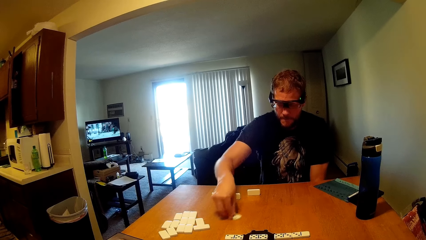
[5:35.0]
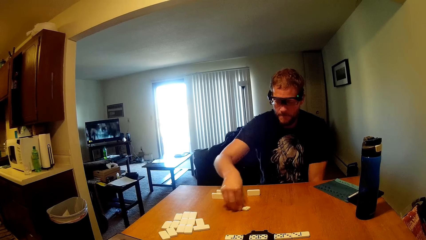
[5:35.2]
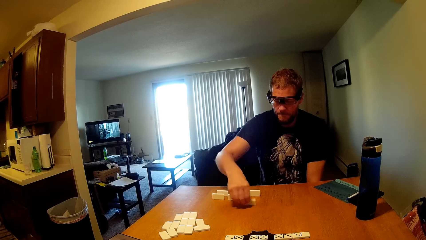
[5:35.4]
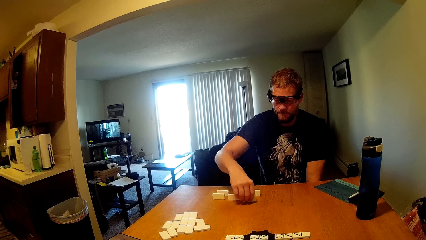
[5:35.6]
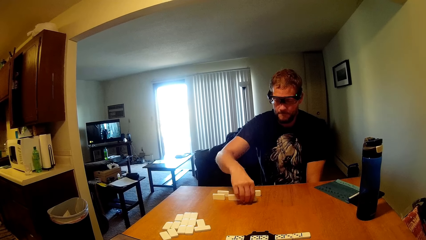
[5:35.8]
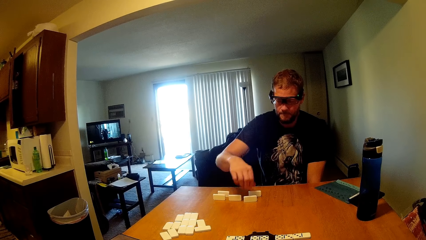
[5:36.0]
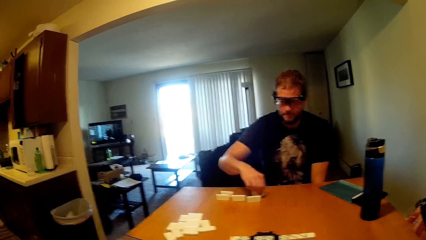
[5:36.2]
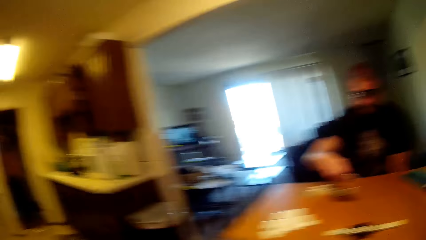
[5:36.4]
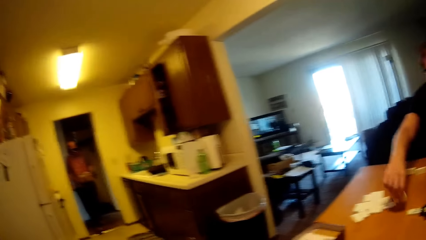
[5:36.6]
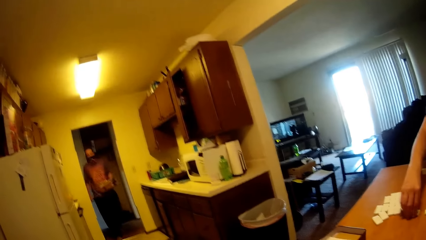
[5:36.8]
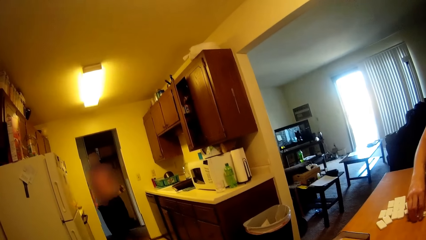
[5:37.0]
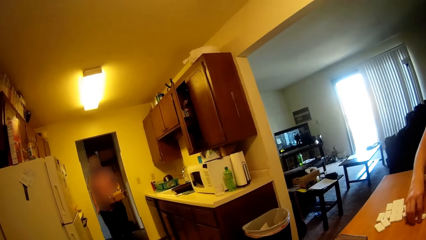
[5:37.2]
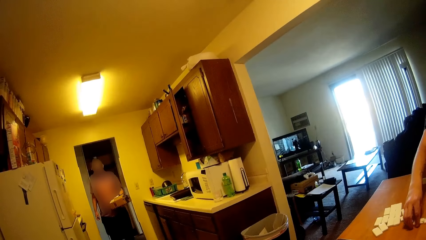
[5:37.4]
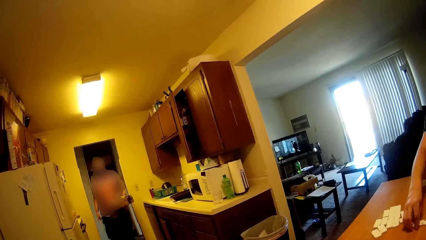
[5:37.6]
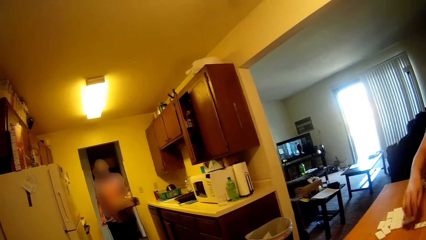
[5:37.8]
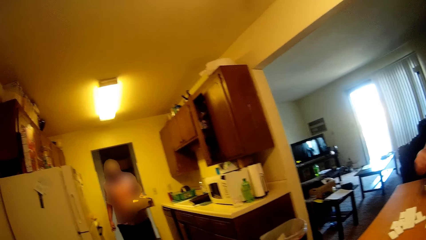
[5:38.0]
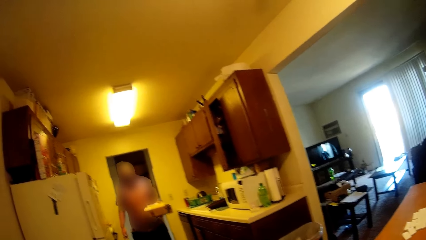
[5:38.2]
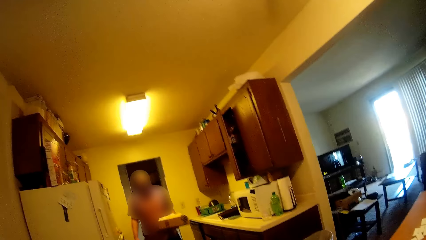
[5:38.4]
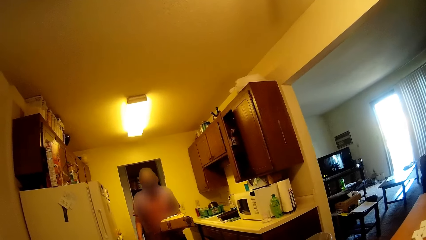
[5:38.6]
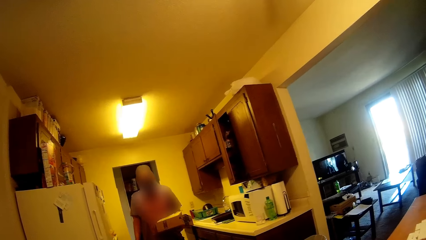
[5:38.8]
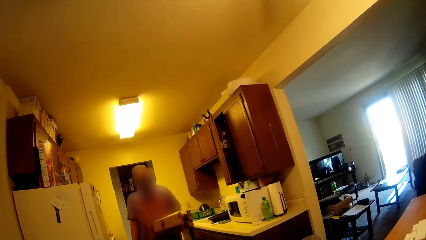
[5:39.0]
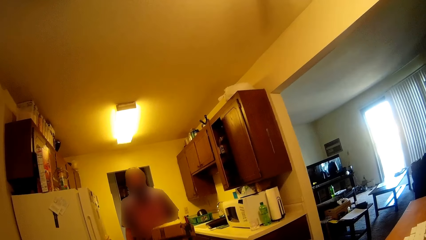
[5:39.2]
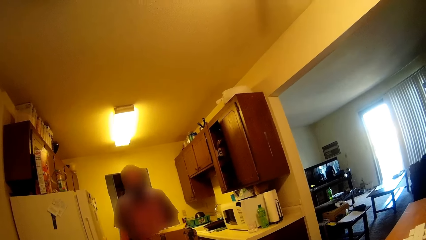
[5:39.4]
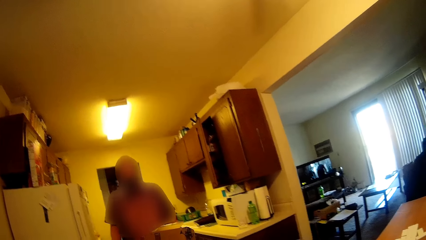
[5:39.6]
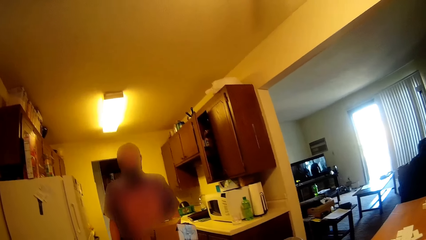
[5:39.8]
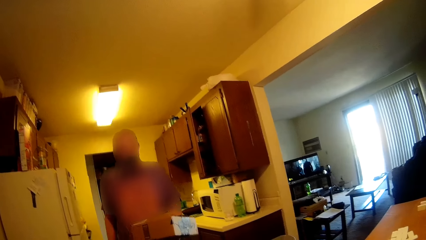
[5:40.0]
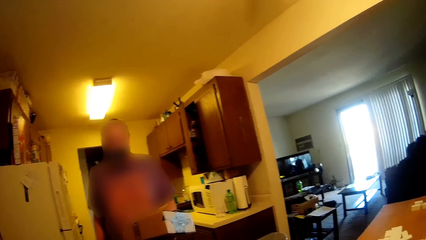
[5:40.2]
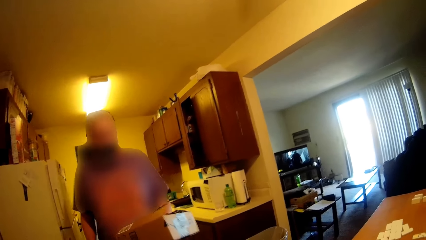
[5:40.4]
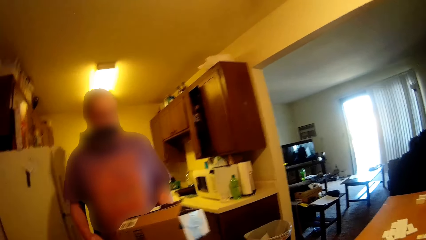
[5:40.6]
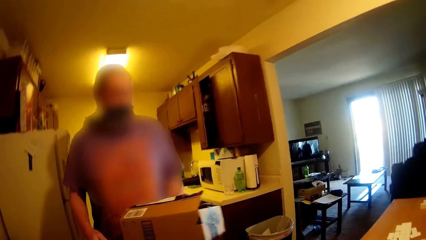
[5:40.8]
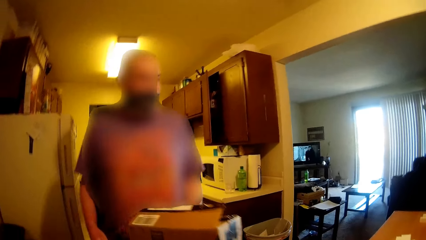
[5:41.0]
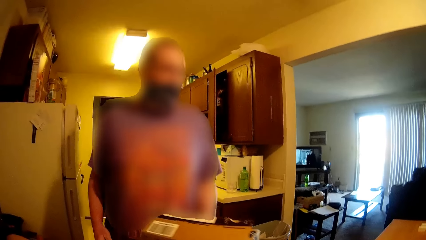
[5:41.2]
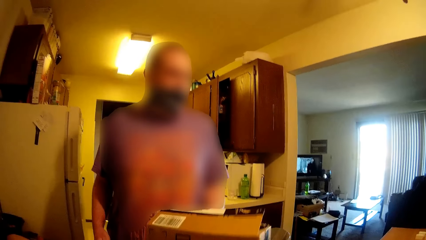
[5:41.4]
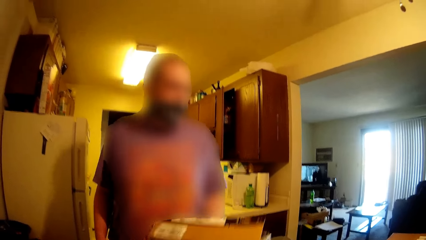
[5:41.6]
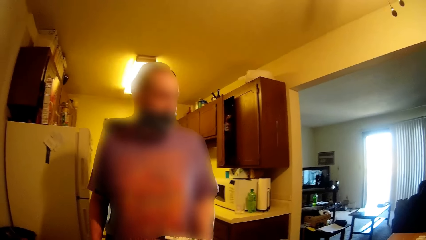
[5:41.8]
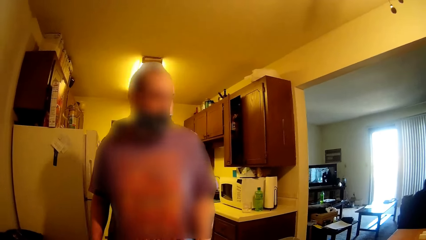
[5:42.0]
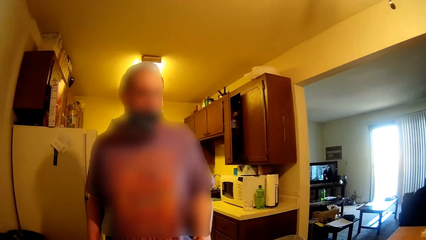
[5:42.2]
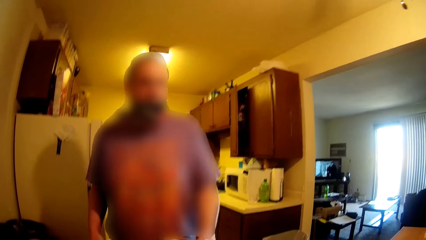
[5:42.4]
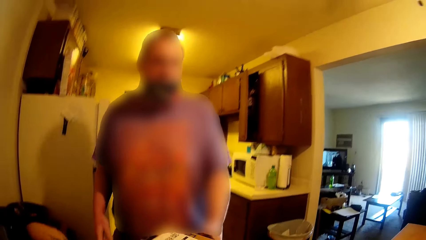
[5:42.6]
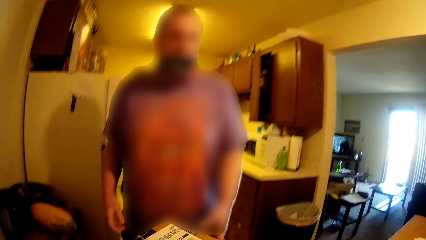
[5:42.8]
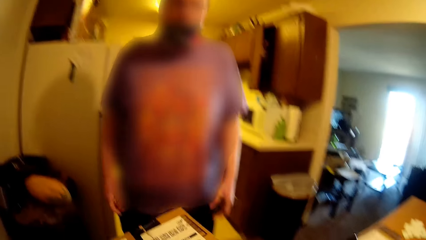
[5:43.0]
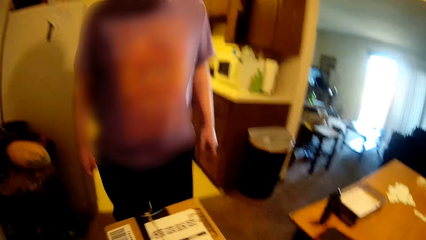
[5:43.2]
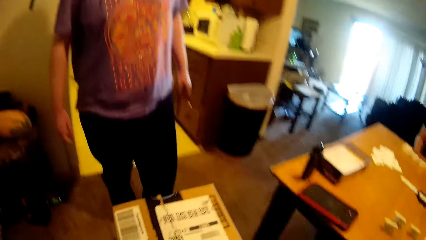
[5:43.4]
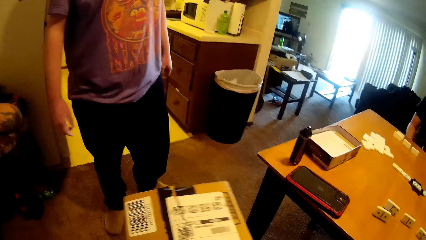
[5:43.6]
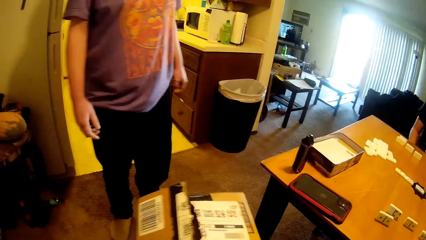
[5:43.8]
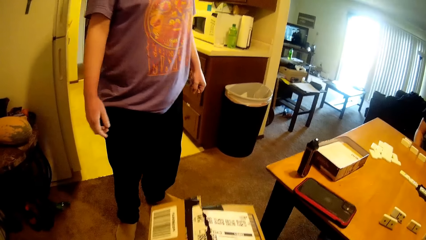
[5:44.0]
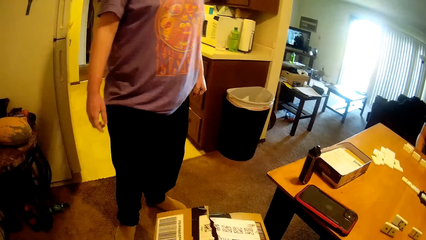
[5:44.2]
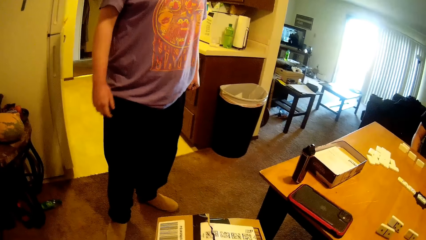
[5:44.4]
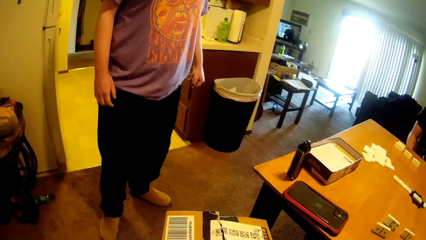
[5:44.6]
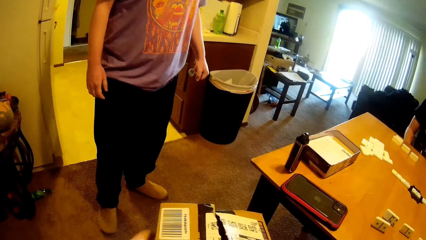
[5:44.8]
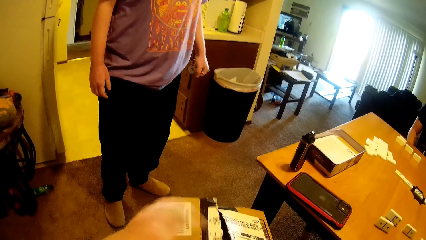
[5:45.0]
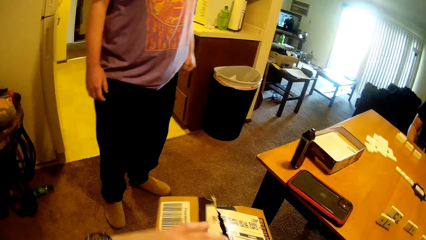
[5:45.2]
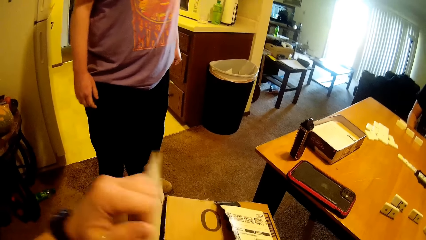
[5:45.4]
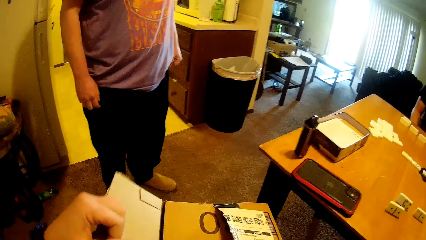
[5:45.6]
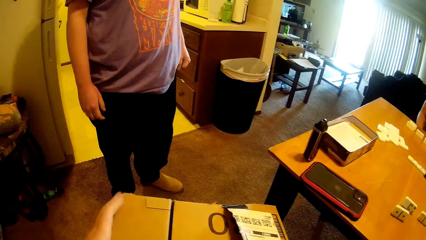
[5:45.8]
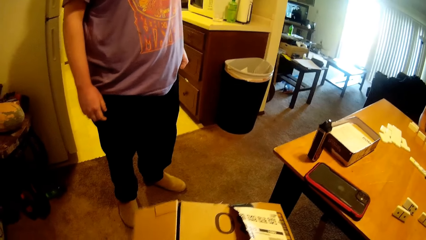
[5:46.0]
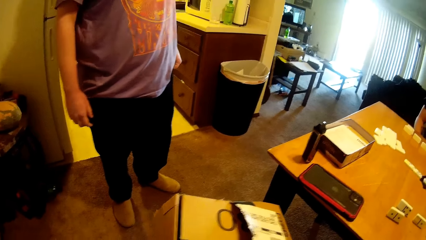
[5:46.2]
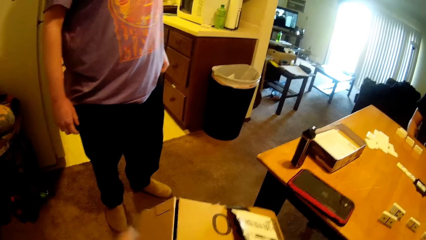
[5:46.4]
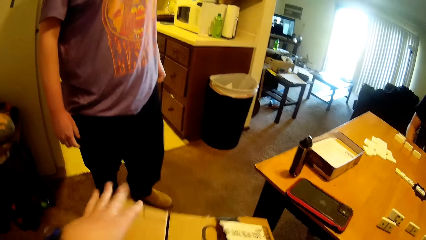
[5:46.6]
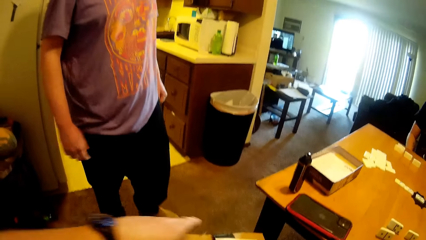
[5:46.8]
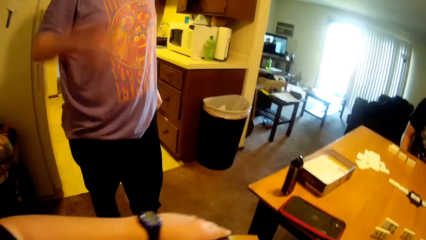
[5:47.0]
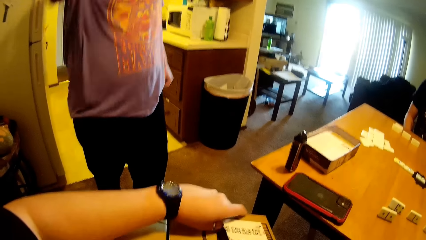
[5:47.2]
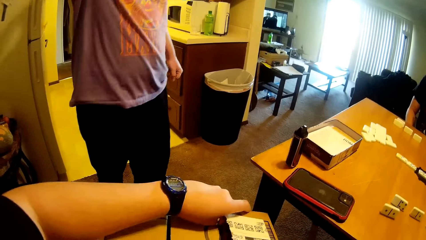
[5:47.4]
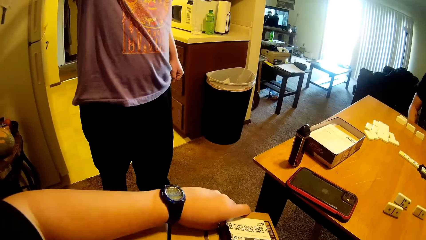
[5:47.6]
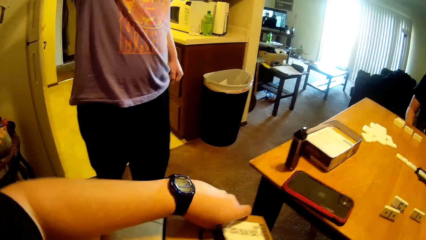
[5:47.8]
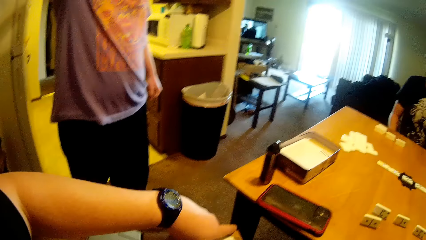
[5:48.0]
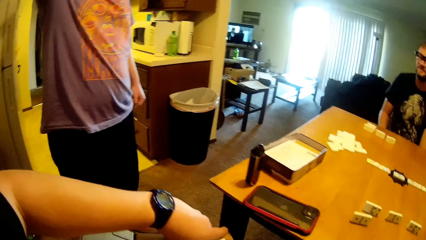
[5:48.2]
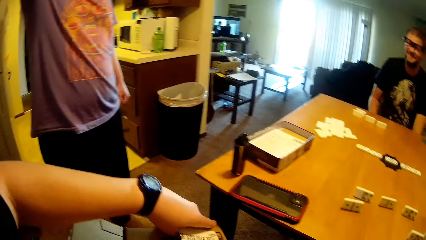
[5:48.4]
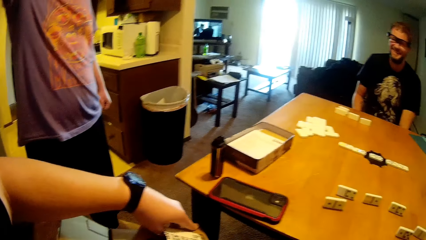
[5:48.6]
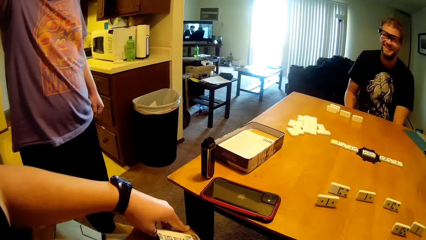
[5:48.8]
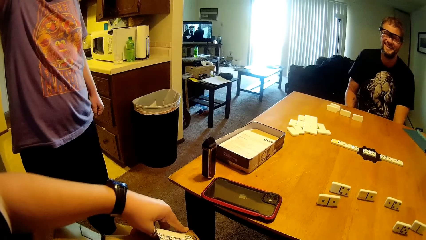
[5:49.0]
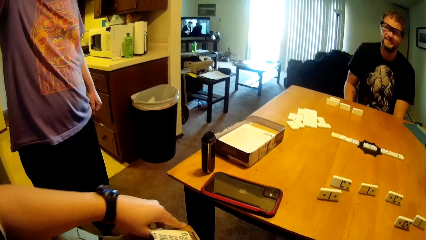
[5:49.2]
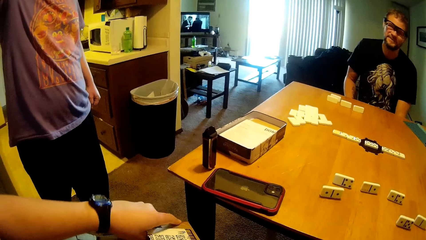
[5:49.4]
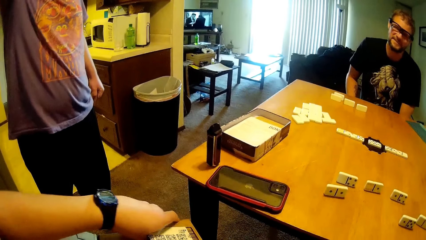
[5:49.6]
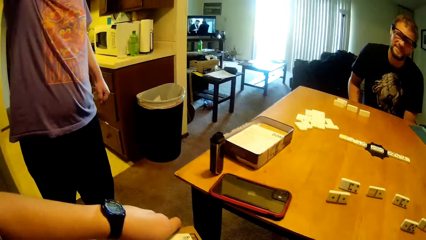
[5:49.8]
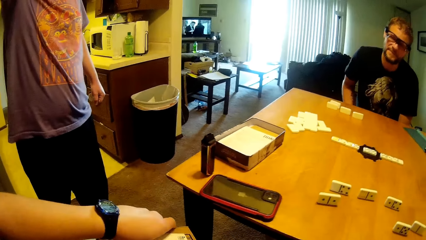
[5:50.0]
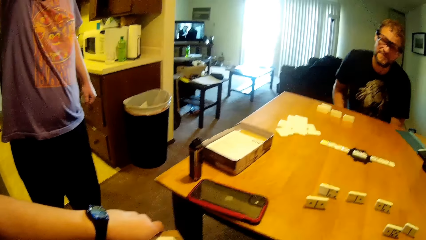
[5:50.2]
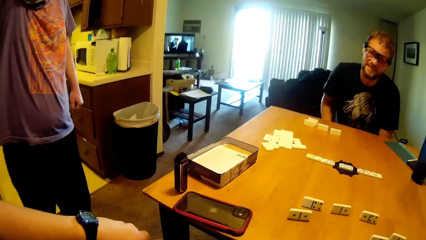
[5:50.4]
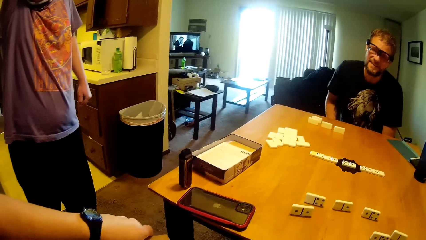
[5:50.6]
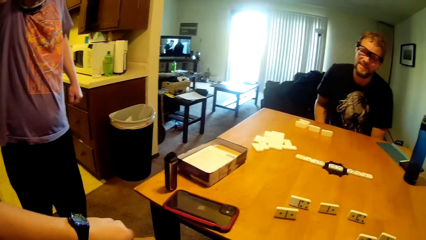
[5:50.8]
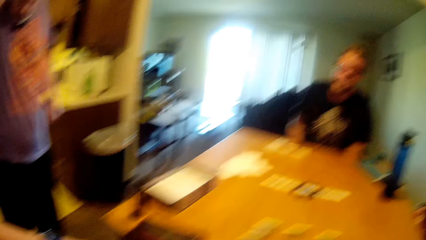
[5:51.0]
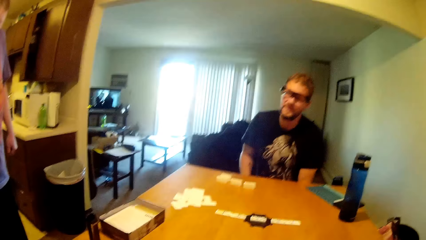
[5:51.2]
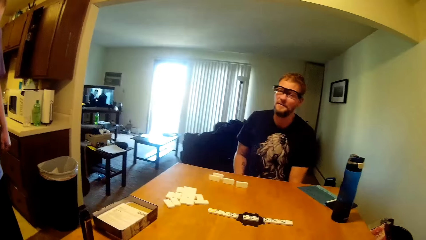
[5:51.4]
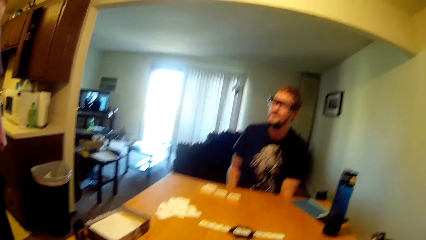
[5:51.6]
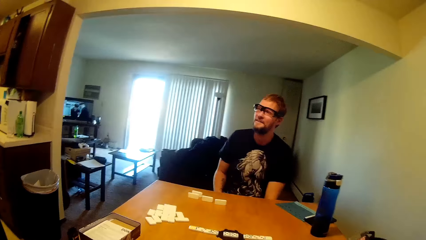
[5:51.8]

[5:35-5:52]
A man raises a game piece, picks the game piece. Another man walks around. The first man drops the game piece. The camera wearer looks around. The other man walks towards the camera wearer. The camera wearer holds a carton. They pick the box. They open the carton. They open the carton again. The other man lifts a hand.
